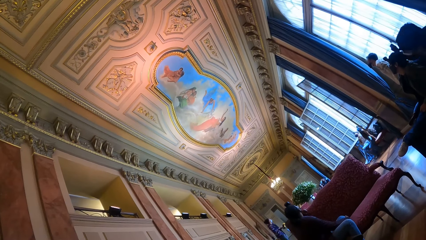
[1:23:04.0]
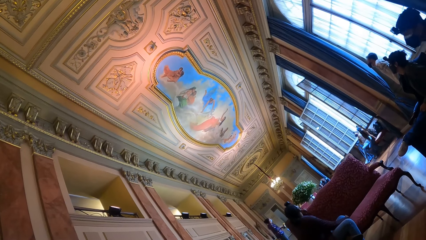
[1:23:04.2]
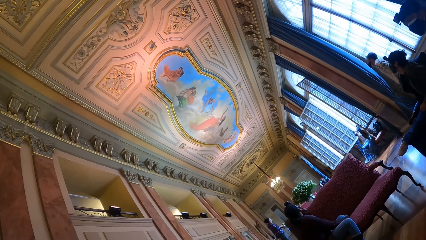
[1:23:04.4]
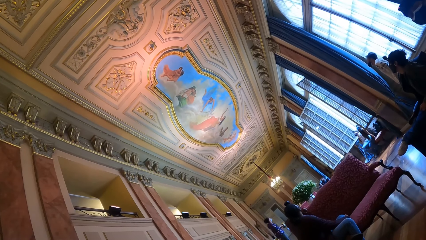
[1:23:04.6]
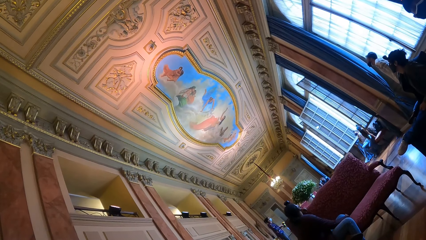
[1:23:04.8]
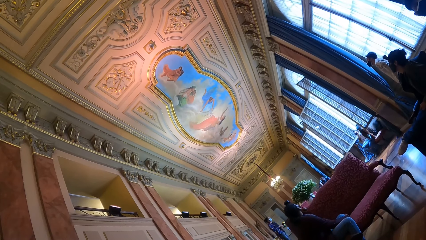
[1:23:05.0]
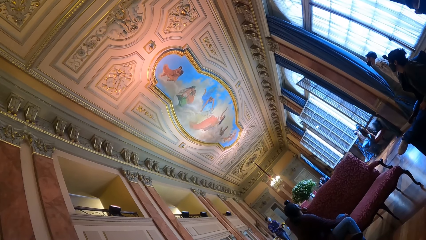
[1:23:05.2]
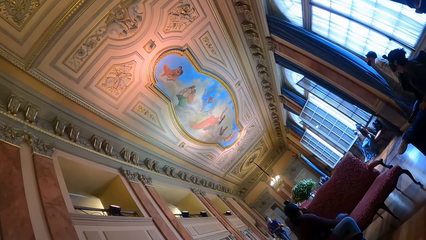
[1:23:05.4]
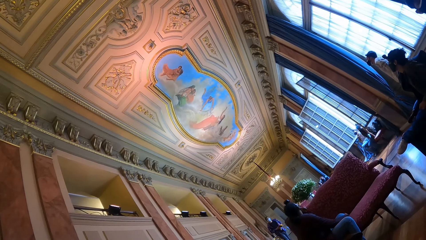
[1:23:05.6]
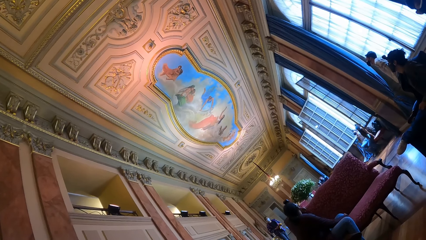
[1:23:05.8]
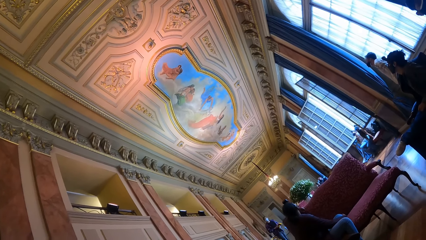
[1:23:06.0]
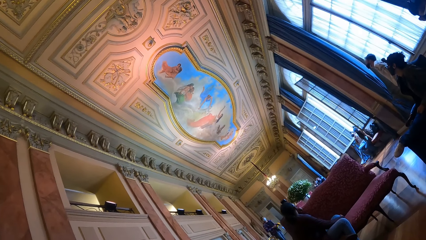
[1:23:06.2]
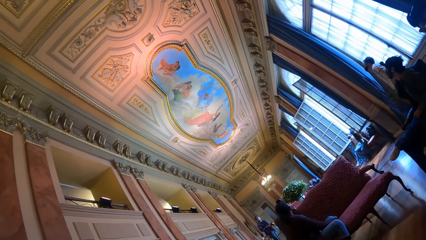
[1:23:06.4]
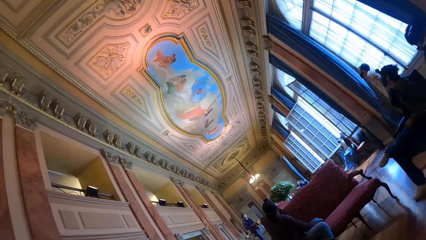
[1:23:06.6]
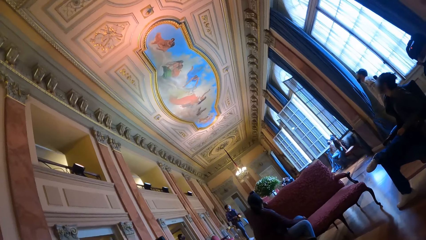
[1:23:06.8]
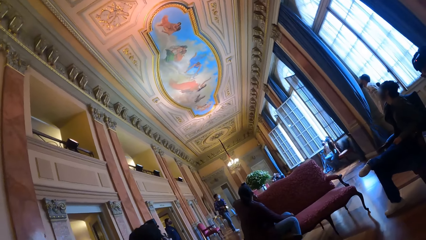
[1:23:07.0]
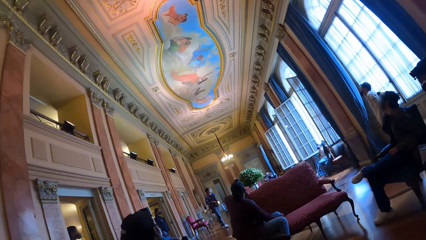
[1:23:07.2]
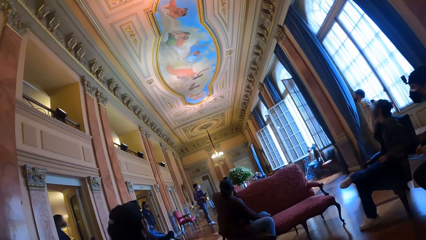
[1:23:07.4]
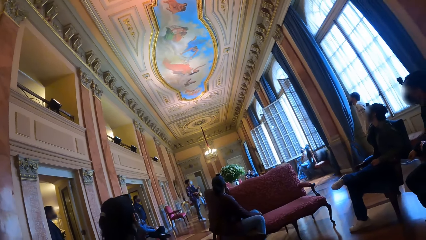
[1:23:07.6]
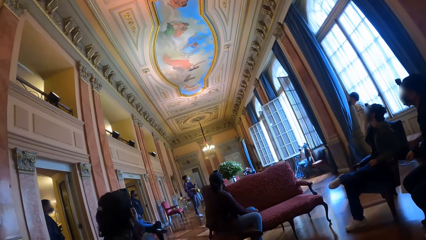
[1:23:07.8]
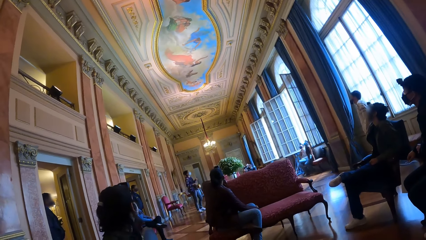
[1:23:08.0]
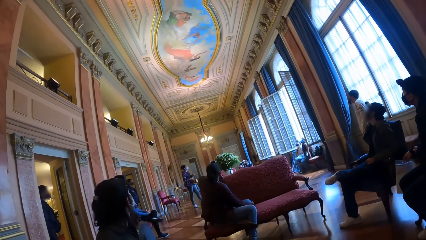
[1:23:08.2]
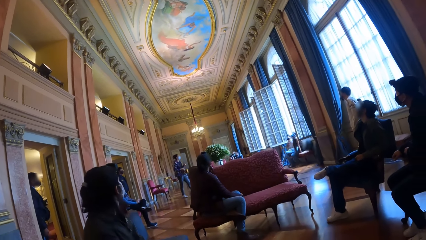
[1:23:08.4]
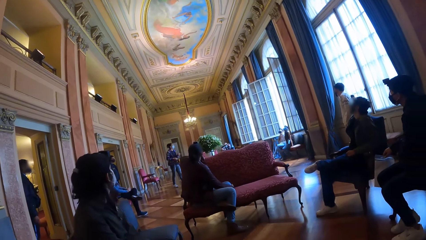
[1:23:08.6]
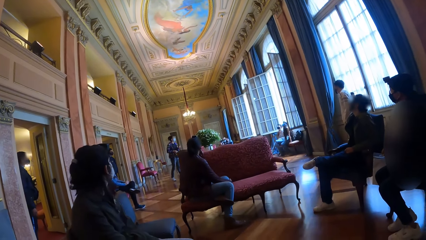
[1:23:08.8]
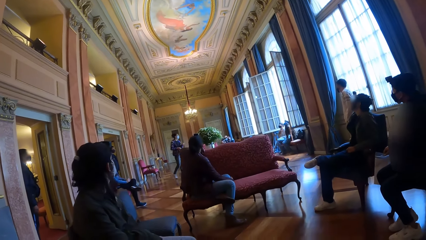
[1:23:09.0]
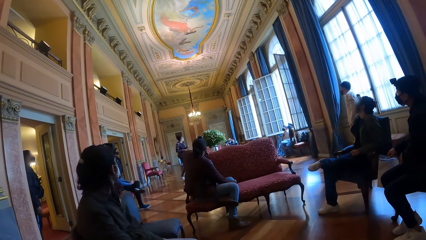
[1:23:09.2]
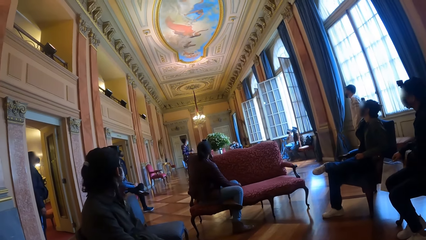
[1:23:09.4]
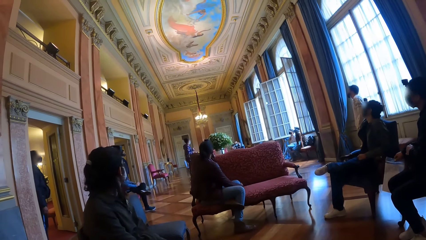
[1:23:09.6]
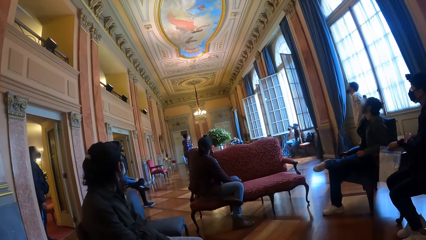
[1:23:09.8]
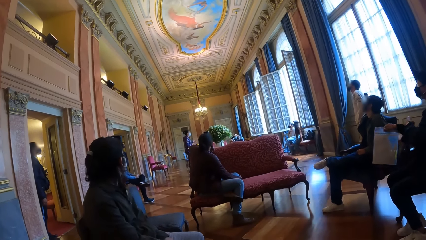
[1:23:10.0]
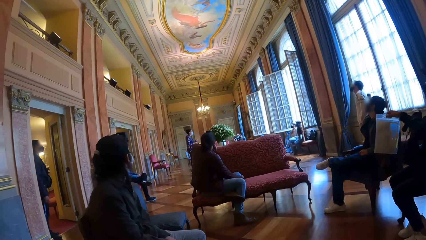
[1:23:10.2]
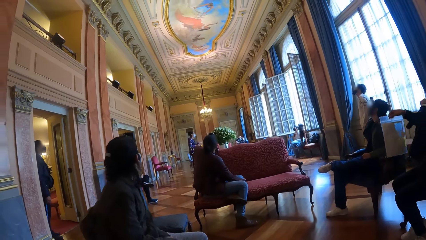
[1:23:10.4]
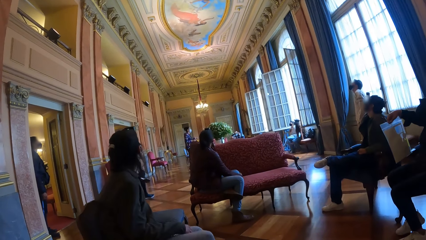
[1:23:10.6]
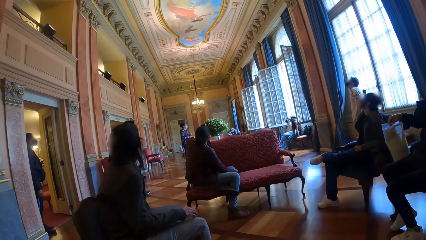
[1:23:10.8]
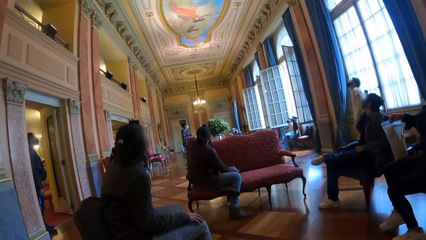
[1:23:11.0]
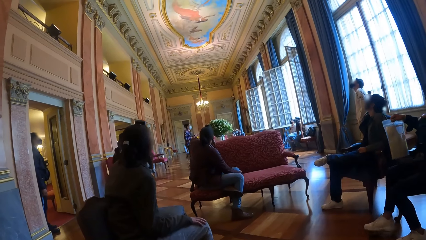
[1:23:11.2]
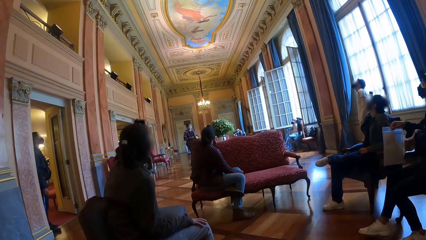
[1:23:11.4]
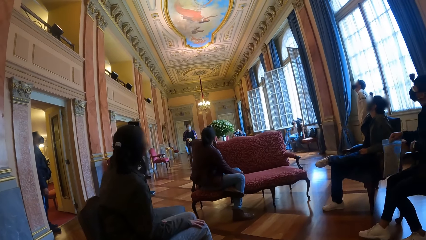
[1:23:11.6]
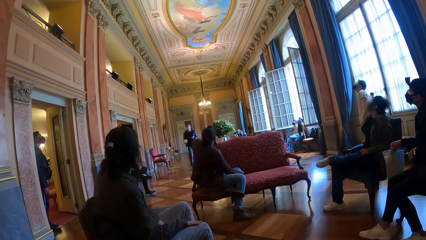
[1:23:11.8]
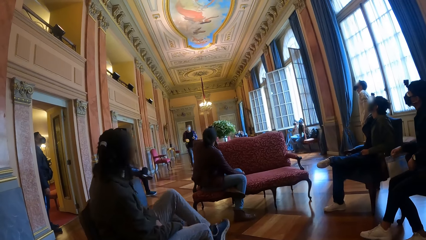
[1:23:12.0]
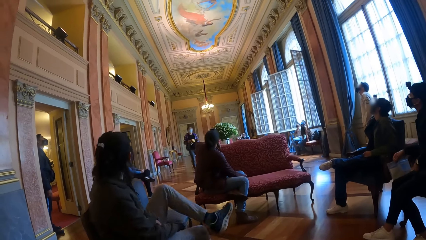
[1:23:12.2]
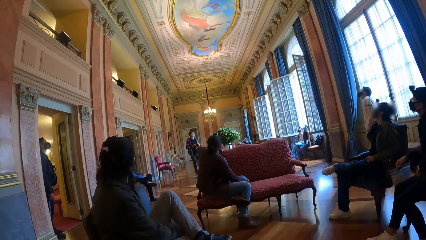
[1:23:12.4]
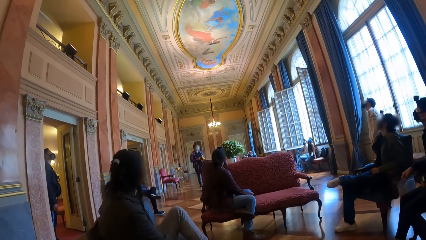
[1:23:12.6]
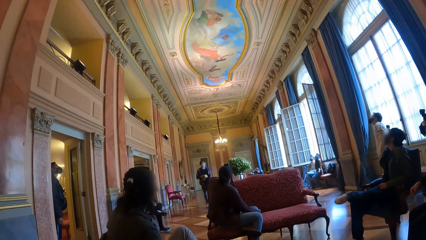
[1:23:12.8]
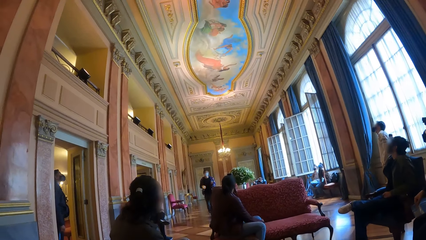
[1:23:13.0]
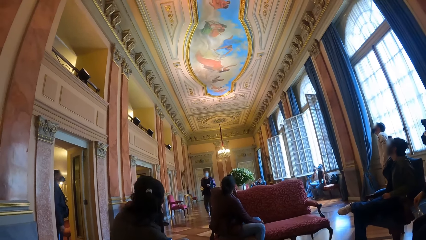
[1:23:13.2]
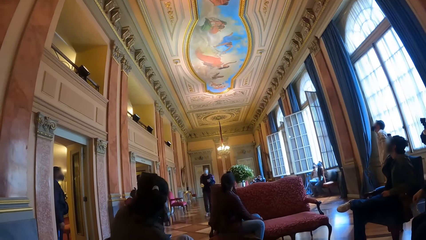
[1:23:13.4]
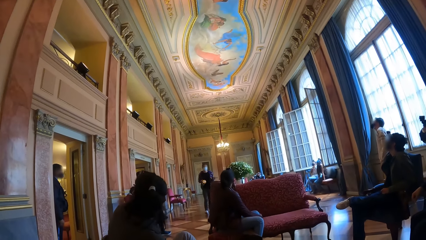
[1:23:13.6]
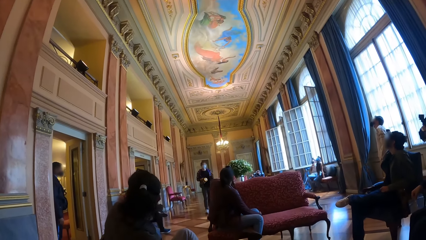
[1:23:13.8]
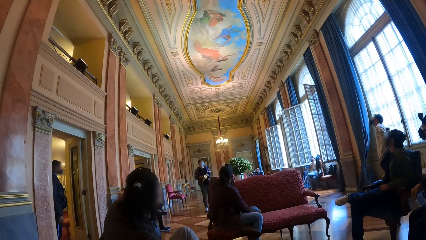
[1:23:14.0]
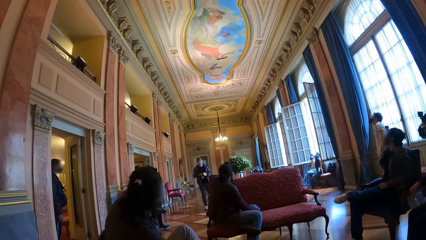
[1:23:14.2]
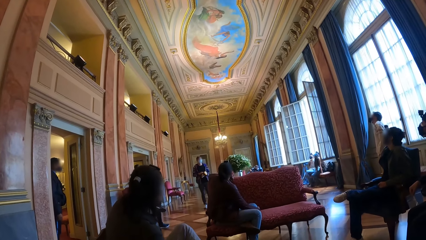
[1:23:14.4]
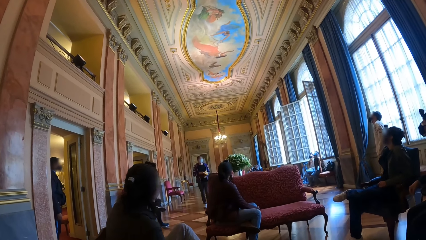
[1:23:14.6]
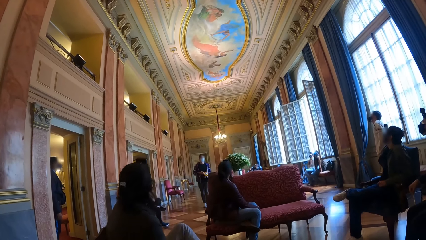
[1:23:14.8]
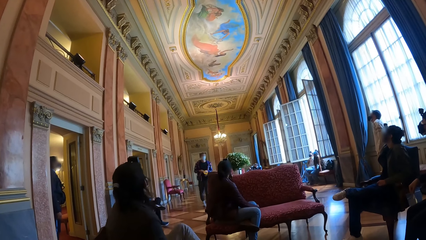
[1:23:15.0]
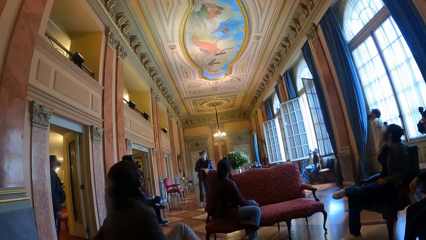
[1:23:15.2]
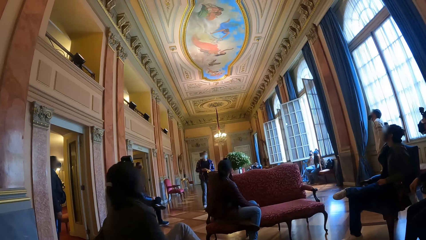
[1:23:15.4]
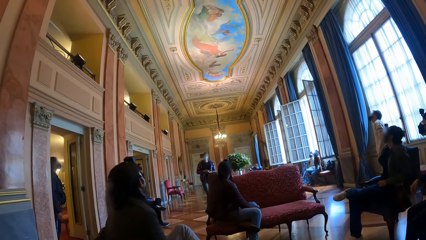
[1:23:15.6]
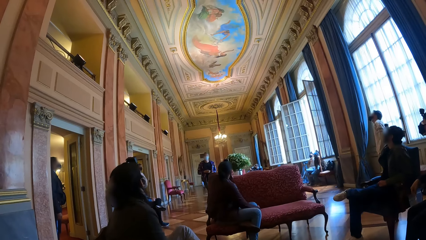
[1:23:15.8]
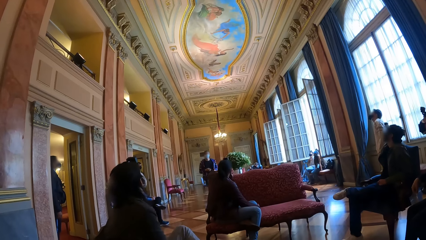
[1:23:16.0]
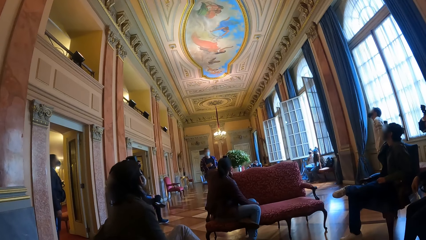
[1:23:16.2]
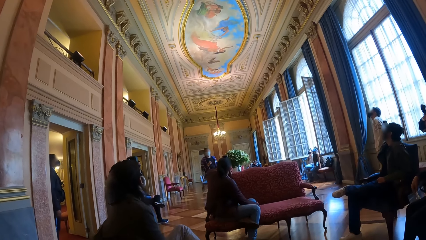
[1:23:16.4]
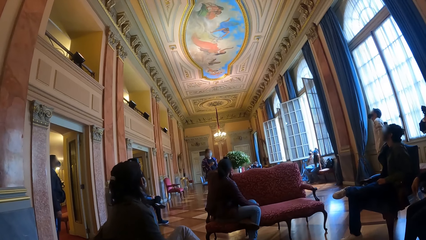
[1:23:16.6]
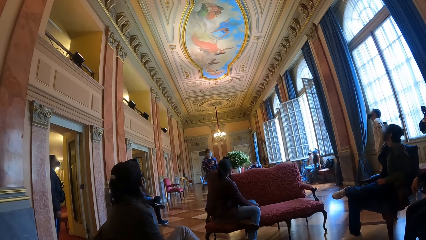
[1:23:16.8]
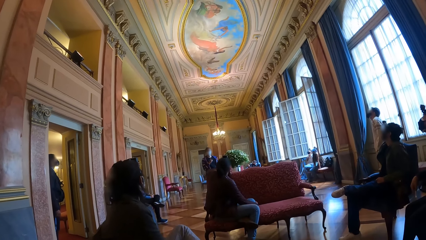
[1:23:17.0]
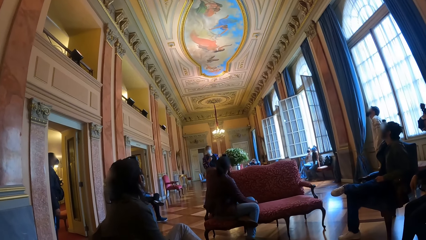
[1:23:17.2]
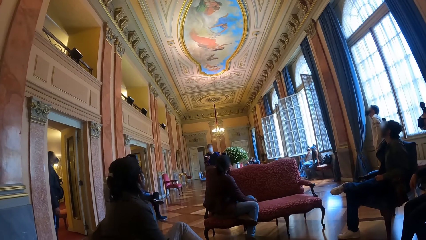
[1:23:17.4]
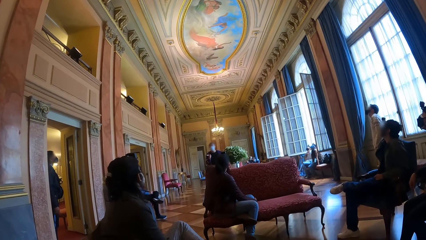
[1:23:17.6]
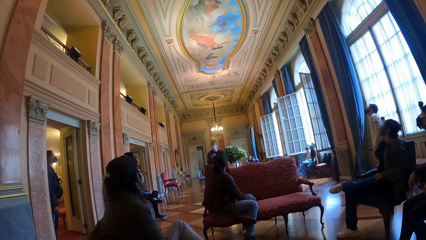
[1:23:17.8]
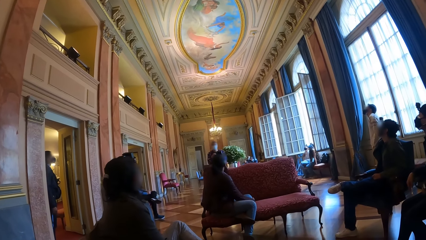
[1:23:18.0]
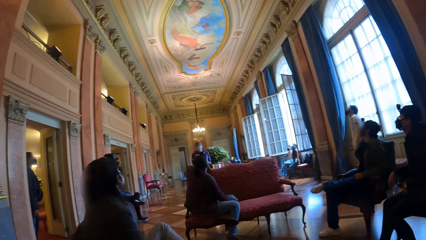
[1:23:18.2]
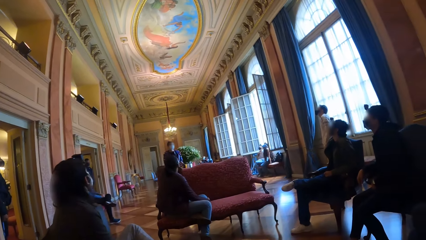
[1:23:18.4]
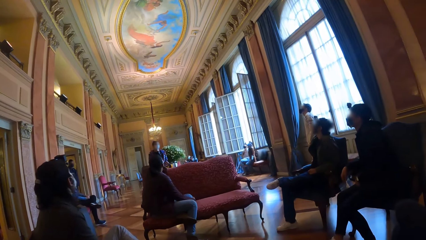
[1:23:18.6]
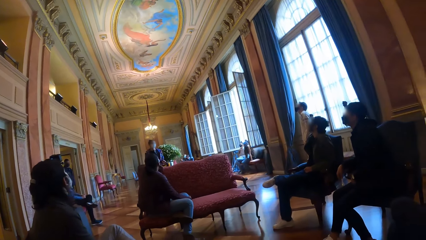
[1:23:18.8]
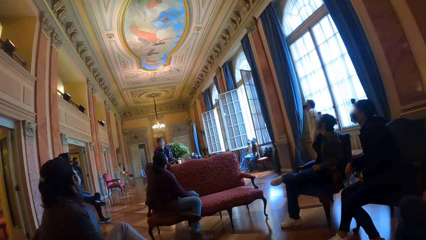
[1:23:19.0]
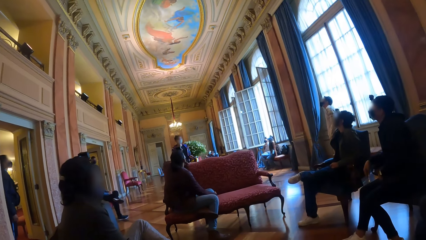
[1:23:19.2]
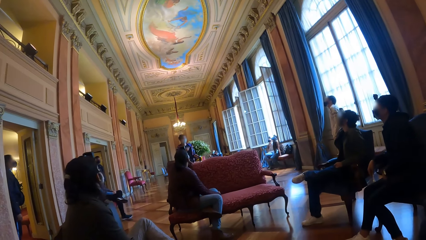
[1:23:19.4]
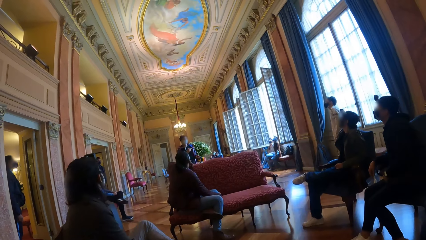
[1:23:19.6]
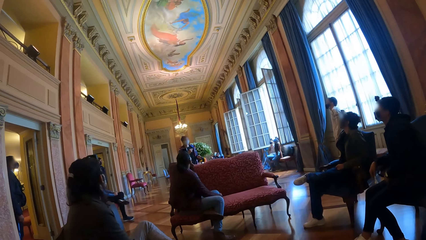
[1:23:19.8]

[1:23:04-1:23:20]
The woman passes the flash to her right hand. Another woman adjusts a bag with her left hand. The first woman passes the flash to her left hand.
